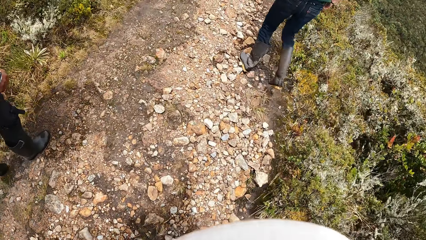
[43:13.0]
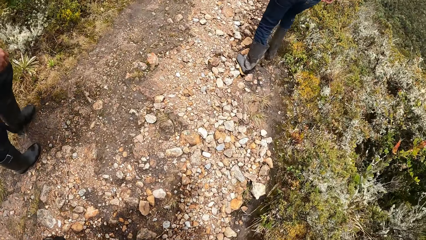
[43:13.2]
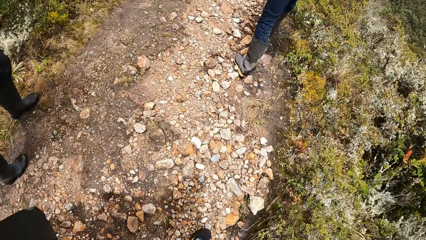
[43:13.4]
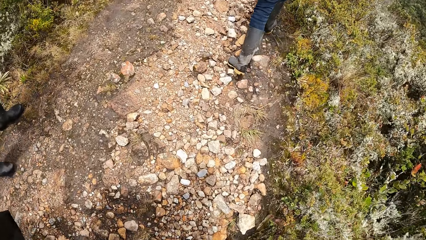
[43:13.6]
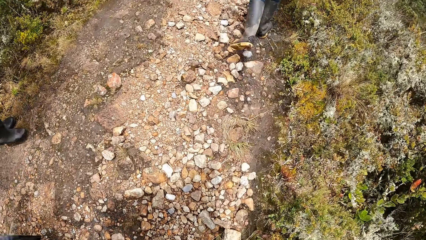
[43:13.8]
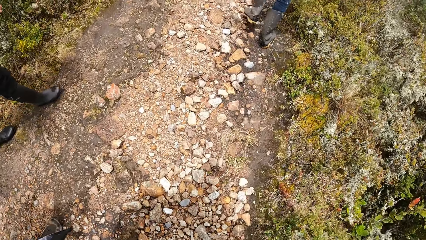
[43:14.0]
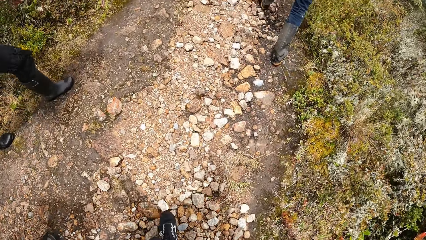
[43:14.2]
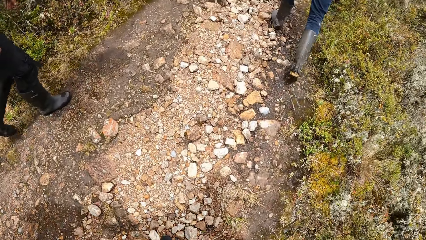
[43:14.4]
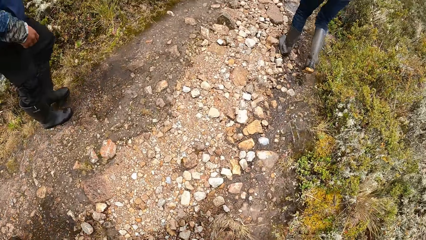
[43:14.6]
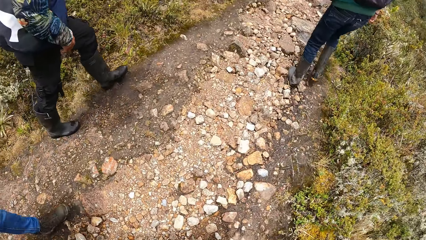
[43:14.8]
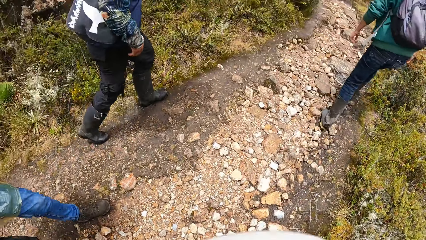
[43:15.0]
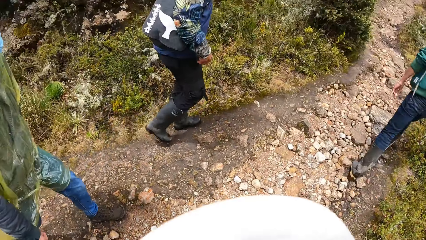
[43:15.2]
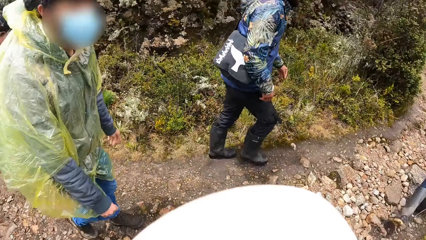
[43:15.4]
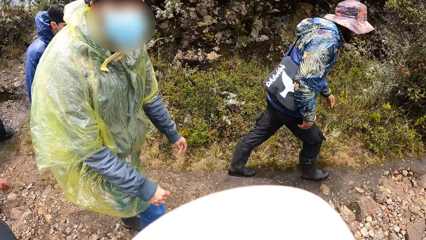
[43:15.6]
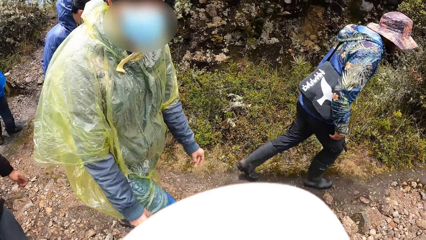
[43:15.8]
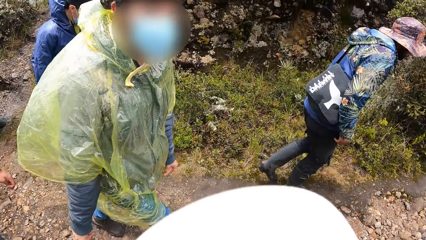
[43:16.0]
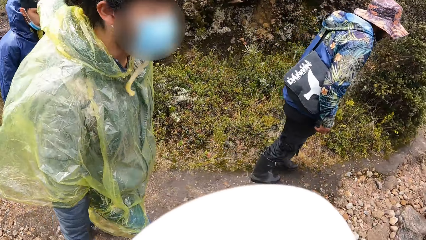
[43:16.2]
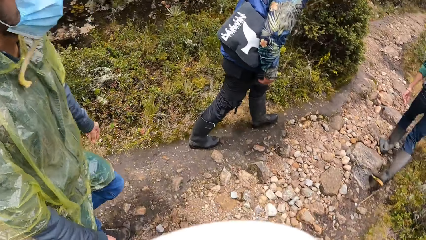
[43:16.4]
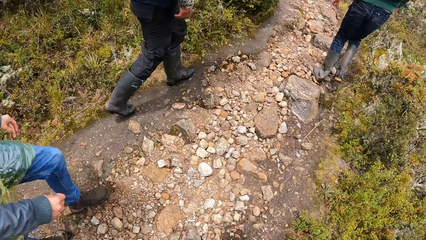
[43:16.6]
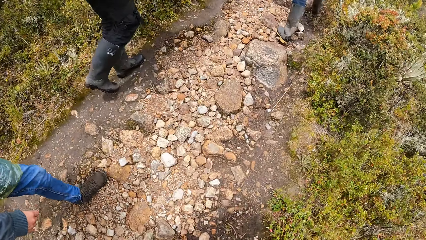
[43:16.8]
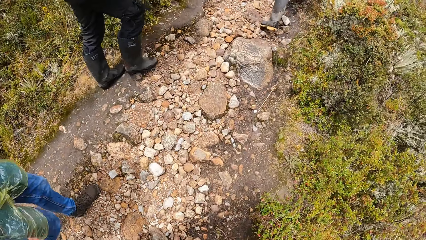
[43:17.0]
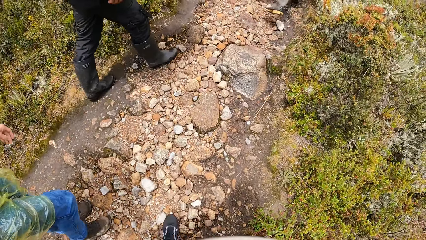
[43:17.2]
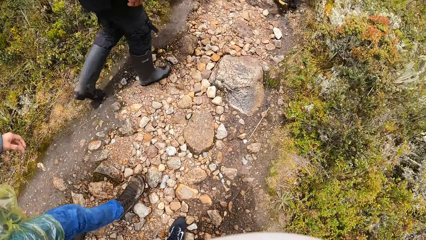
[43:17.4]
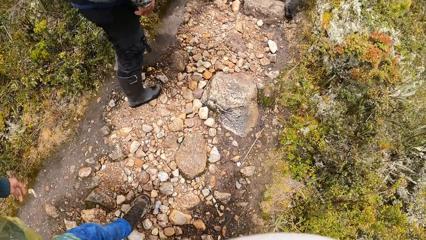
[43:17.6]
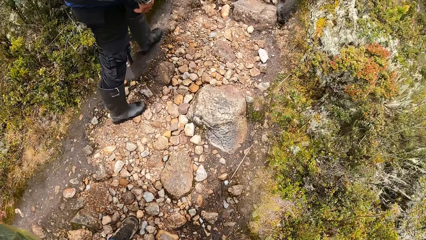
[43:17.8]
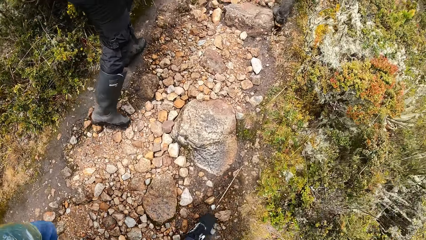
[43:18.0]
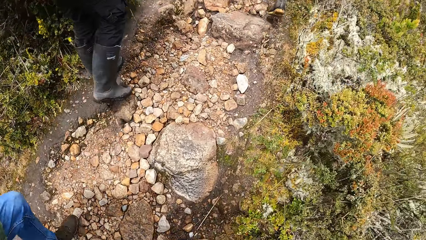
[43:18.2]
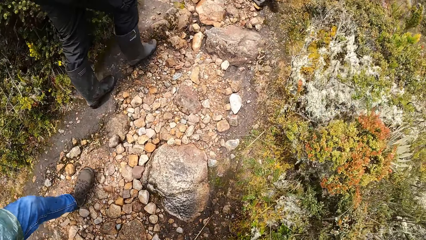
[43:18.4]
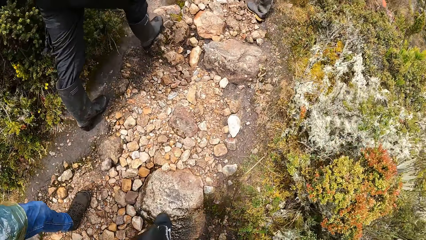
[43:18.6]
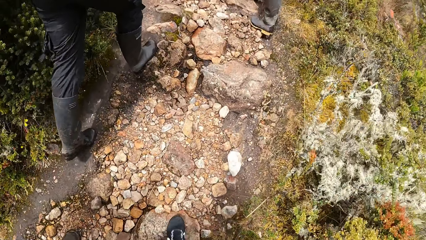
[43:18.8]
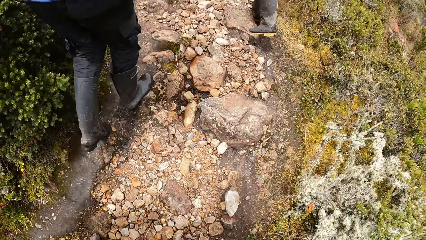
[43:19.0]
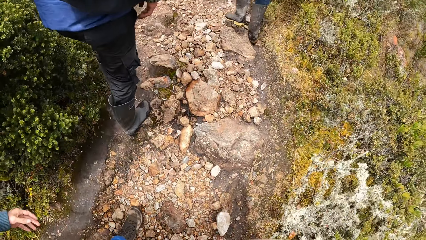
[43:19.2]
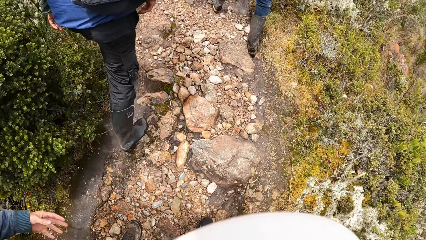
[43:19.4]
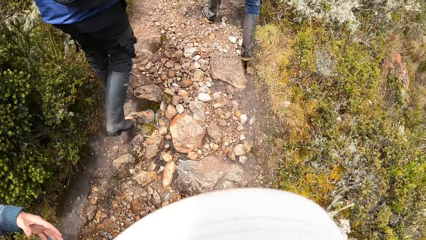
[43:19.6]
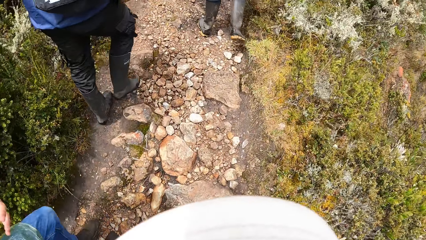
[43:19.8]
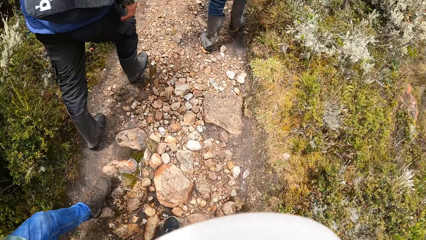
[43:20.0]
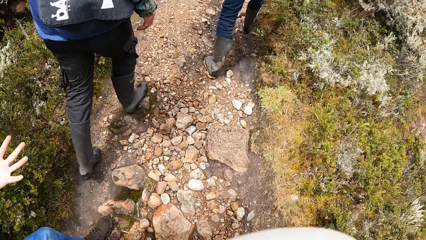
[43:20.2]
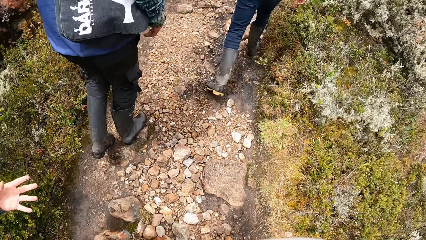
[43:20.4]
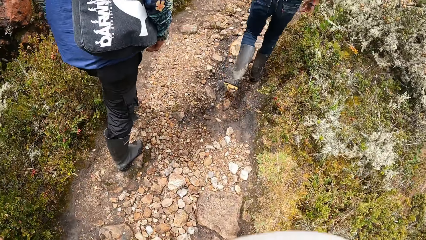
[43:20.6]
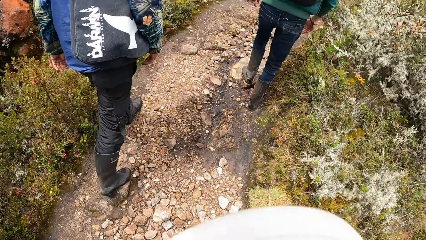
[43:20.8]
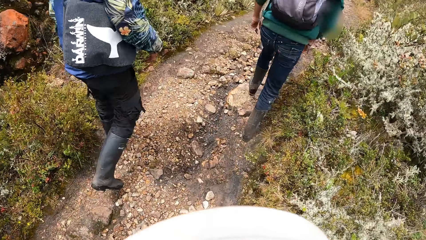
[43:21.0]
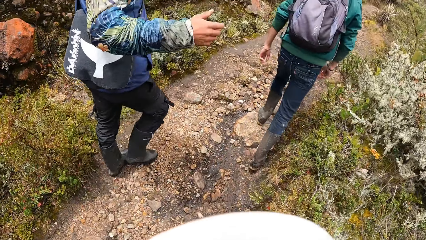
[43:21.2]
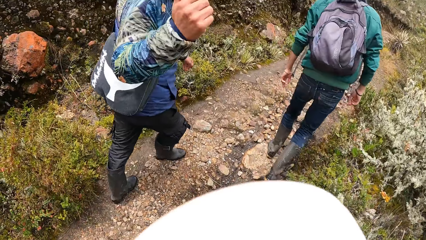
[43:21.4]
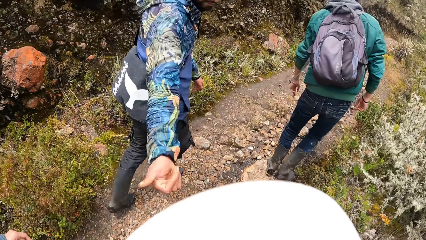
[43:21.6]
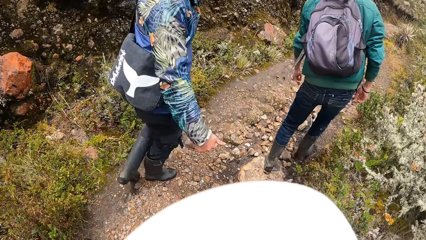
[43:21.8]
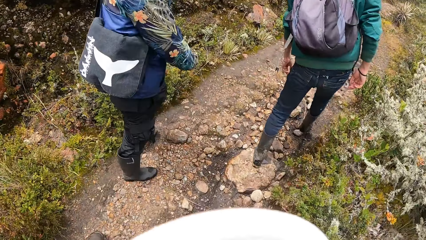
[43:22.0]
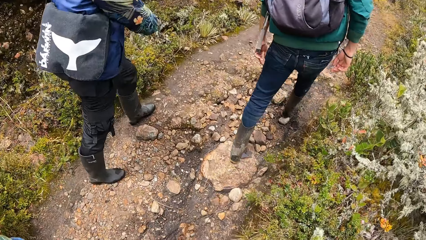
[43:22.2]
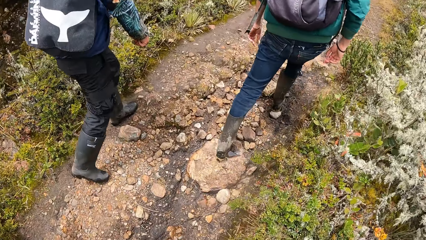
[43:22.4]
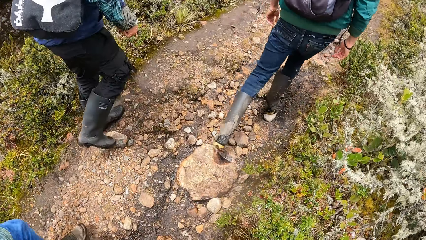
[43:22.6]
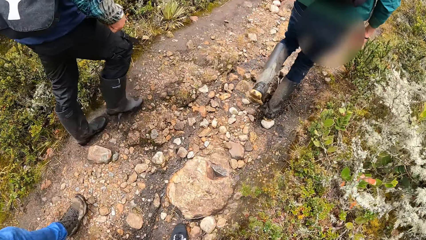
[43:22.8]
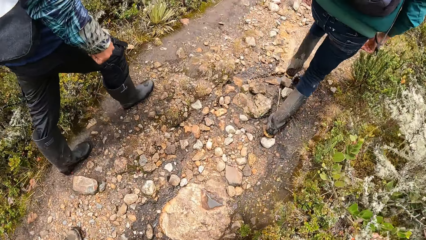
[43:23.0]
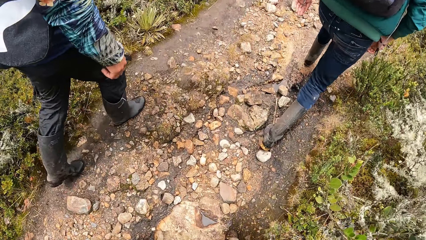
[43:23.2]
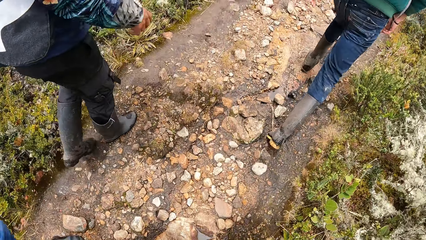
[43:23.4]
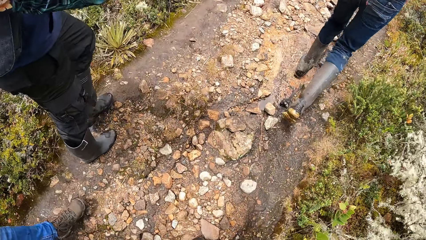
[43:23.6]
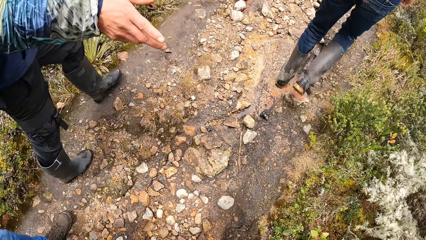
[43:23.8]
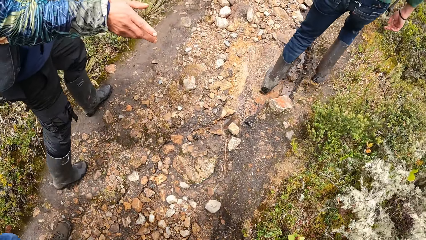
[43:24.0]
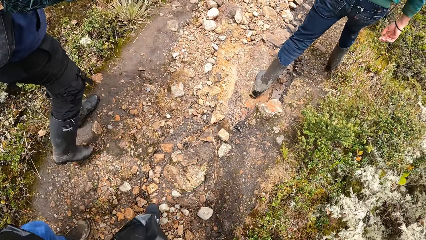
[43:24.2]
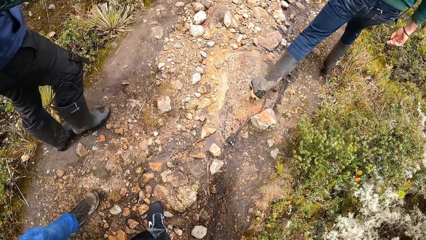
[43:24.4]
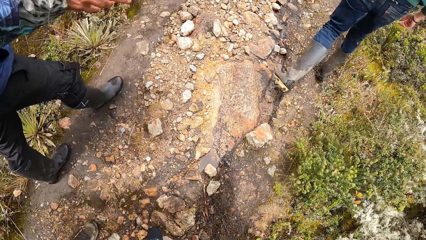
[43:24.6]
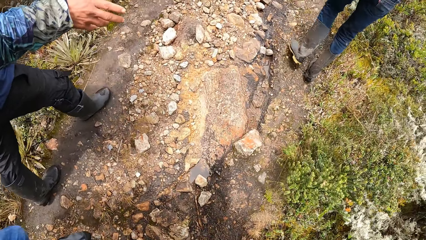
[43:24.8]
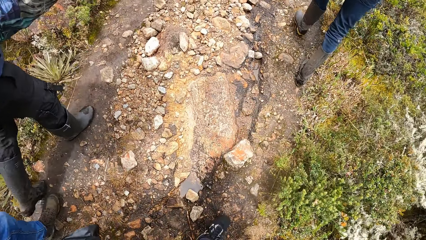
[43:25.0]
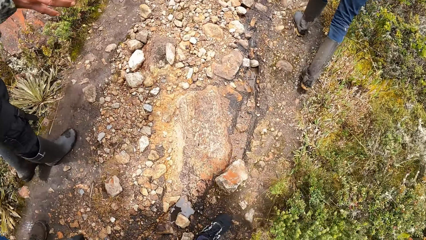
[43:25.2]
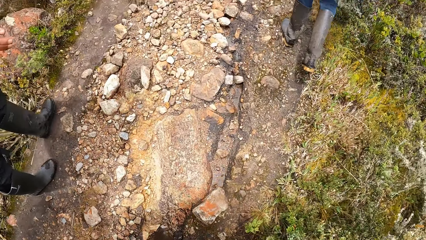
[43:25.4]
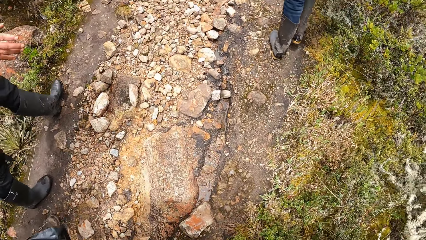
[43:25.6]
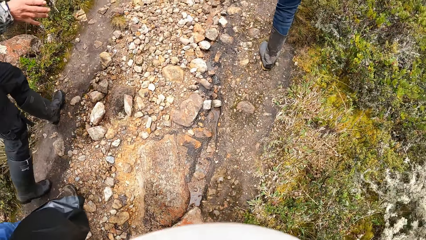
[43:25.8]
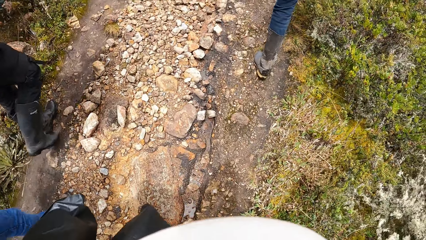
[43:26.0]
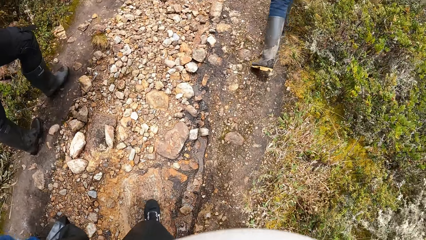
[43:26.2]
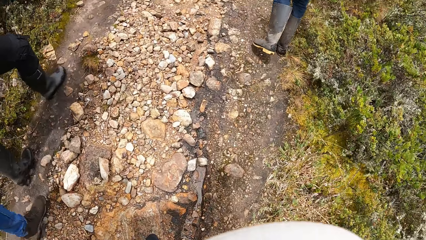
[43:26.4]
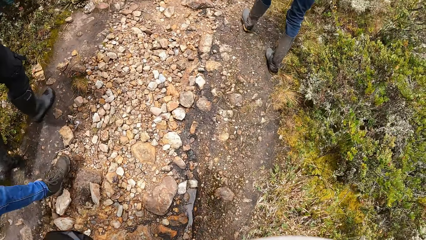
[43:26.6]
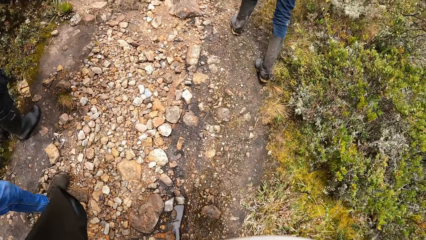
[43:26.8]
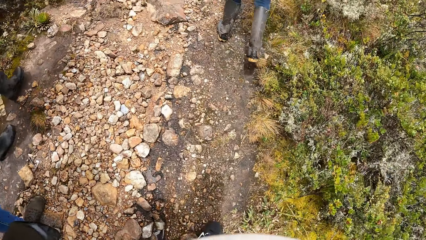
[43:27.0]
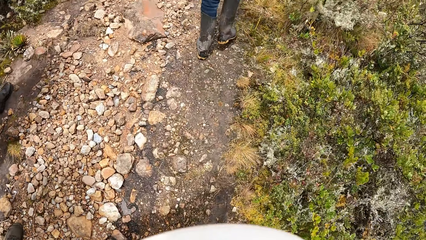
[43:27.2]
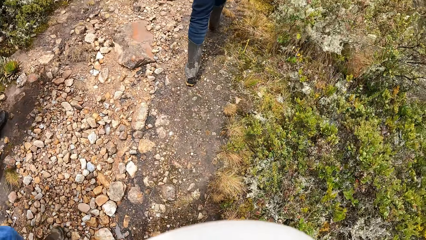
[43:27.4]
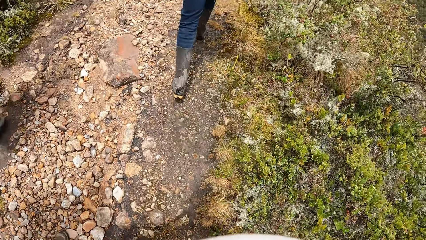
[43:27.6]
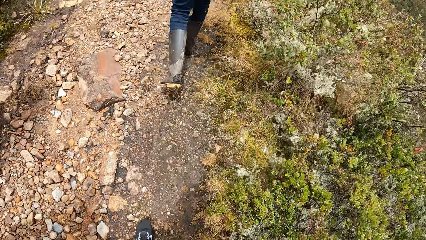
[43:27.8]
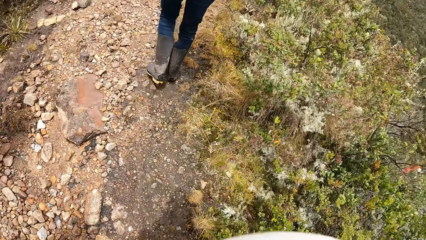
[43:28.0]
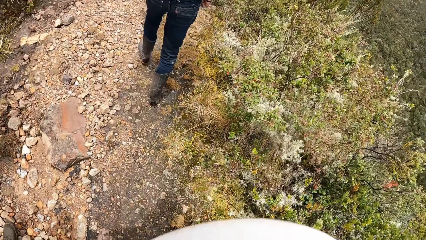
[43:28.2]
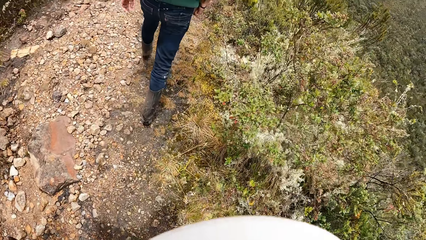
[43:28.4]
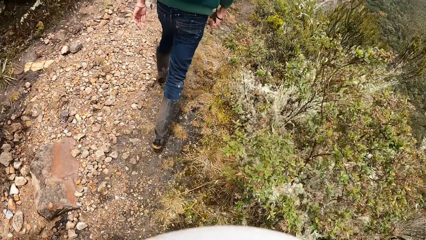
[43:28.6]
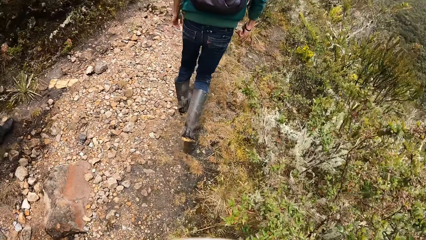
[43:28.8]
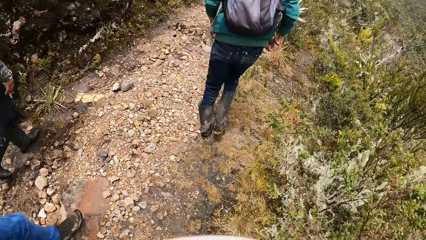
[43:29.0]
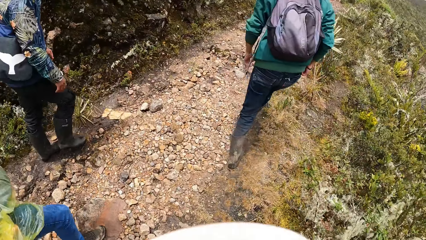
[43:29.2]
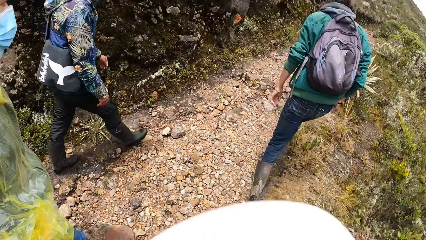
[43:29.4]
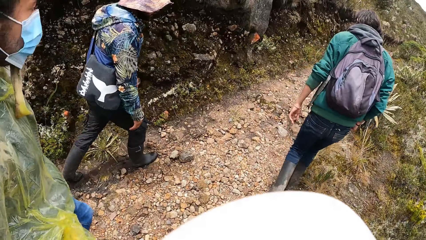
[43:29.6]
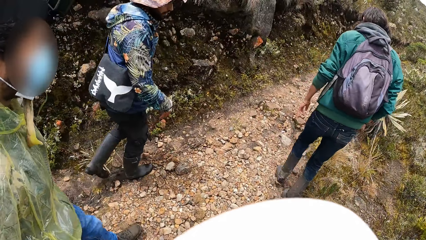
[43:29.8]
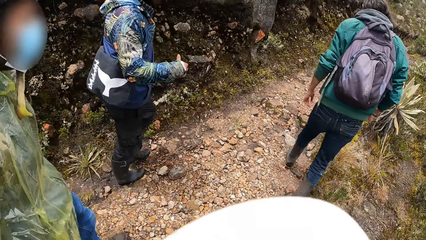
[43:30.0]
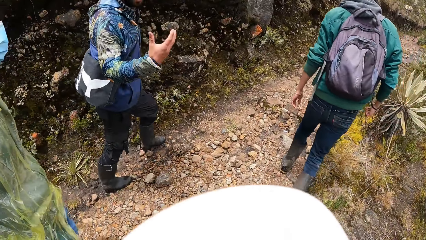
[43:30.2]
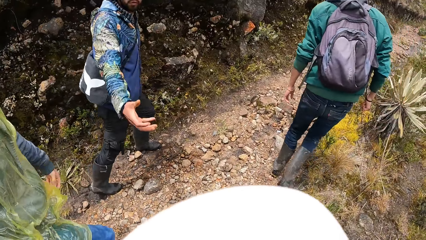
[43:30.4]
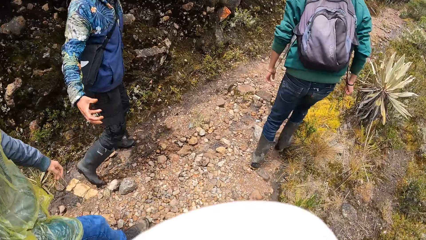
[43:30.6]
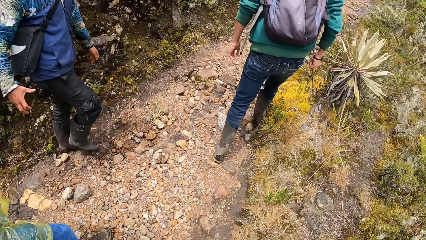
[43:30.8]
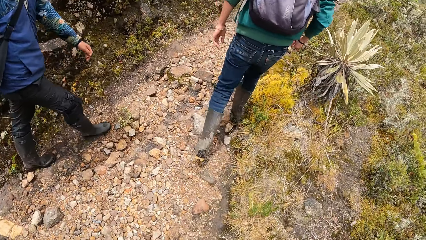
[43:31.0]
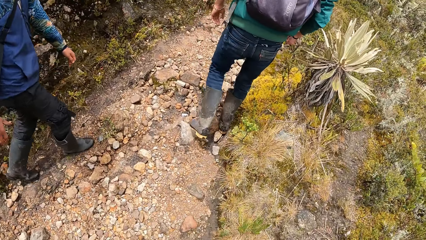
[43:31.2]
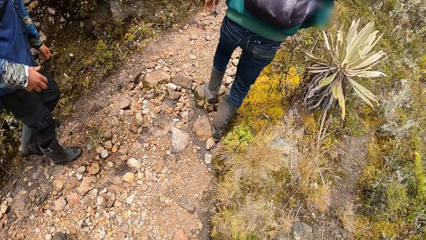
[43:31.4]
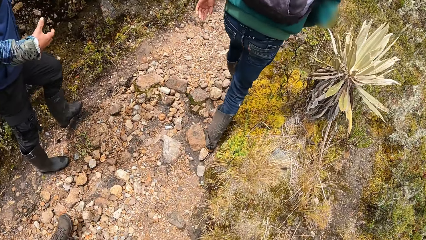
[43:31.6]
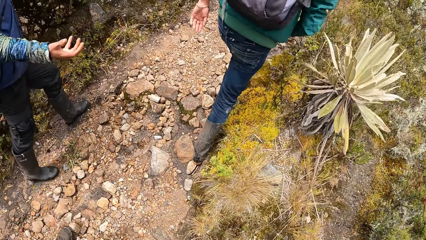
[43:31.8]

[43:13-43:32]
The camera wearer looks around and walks down the hill. A man moves the hand. The camera wearer walks down the hill.
